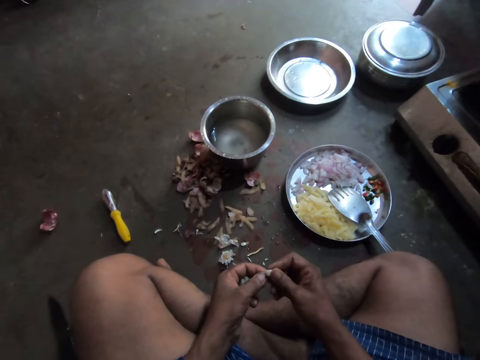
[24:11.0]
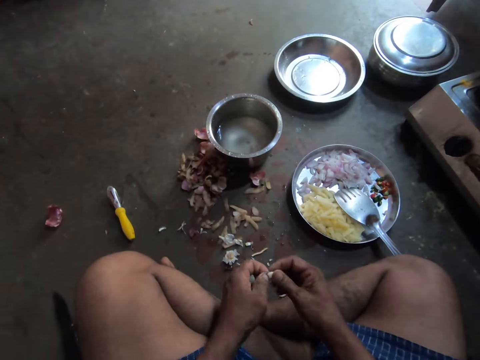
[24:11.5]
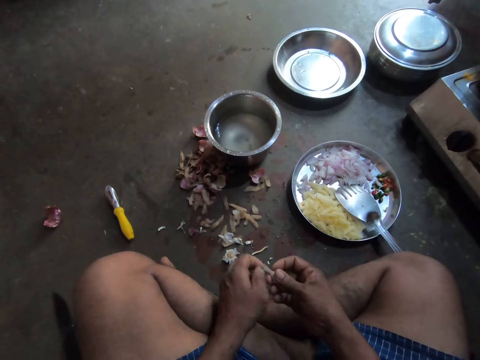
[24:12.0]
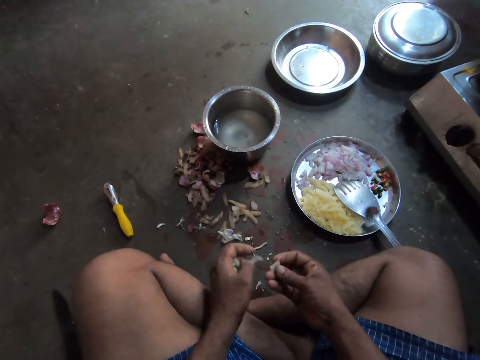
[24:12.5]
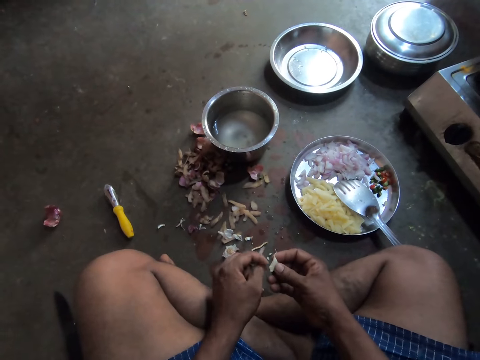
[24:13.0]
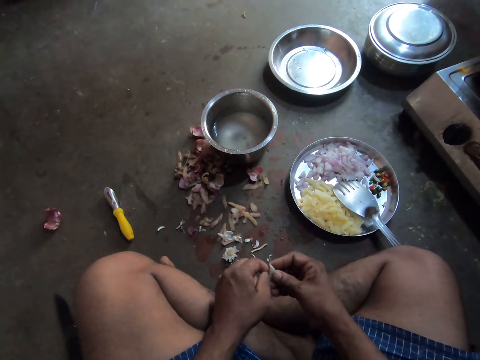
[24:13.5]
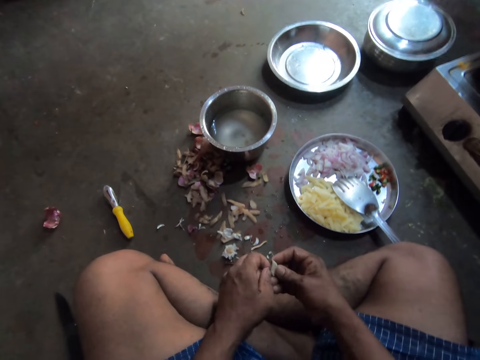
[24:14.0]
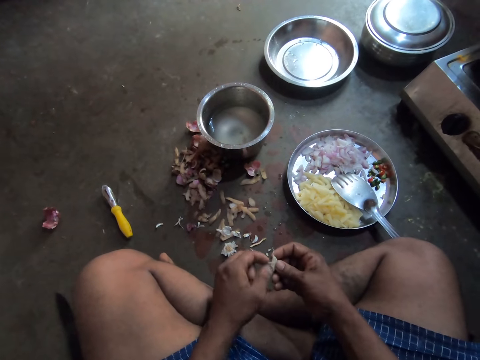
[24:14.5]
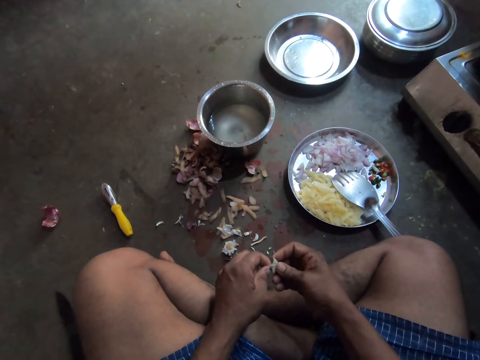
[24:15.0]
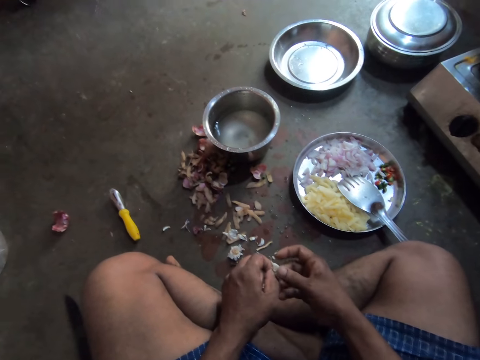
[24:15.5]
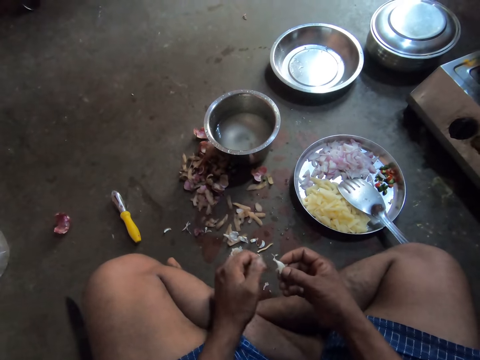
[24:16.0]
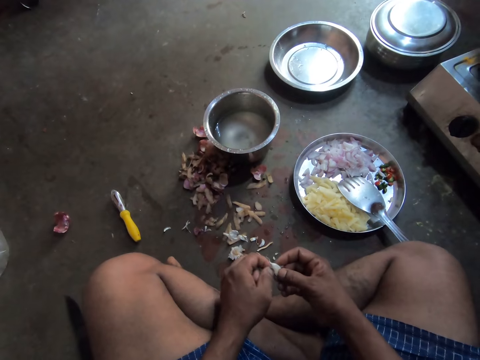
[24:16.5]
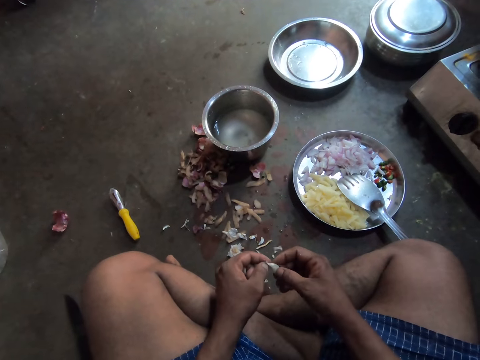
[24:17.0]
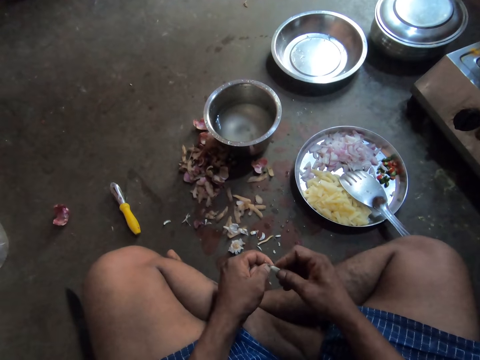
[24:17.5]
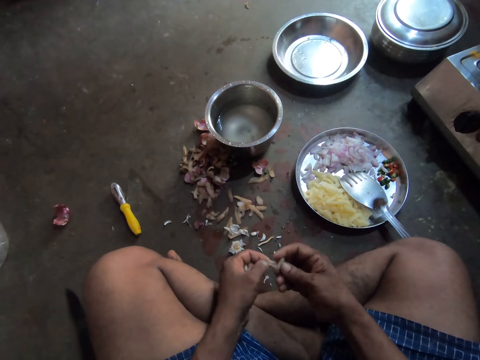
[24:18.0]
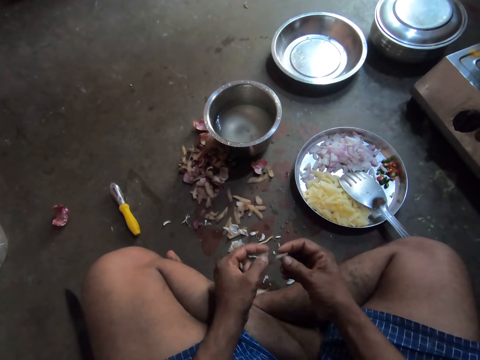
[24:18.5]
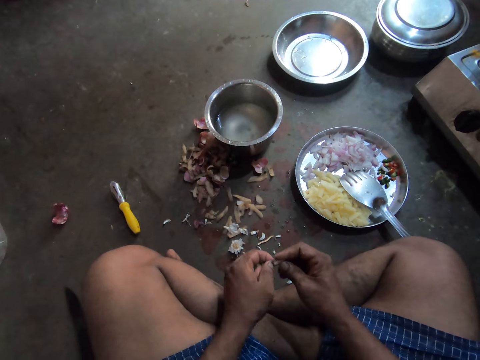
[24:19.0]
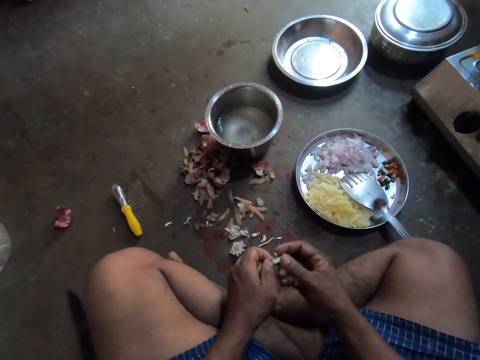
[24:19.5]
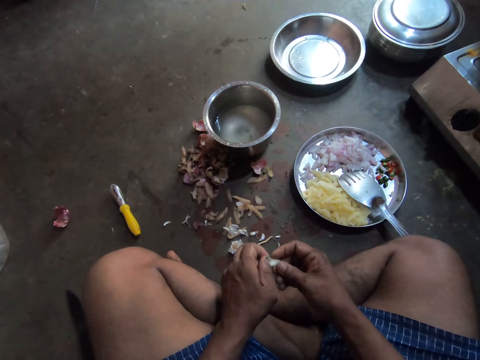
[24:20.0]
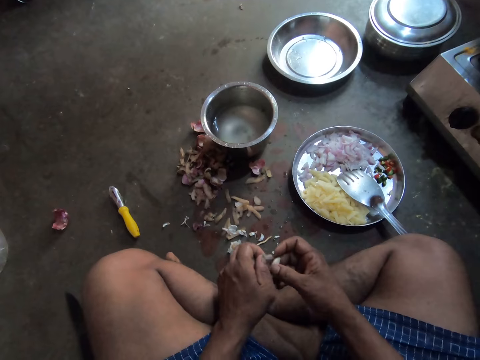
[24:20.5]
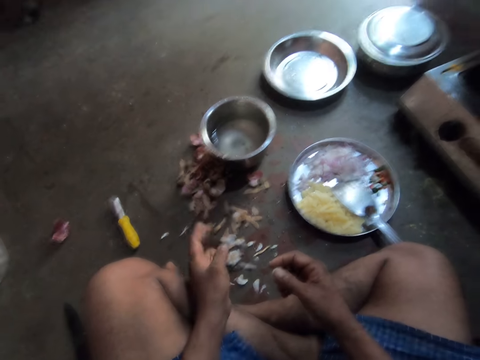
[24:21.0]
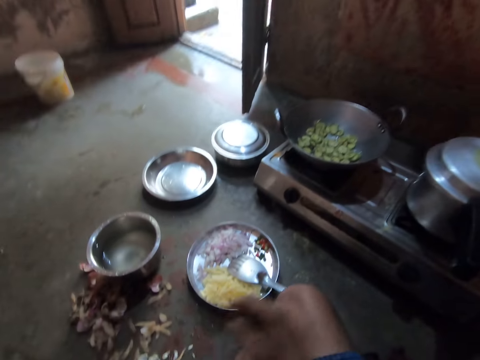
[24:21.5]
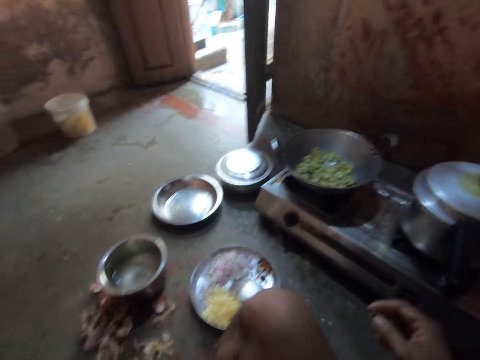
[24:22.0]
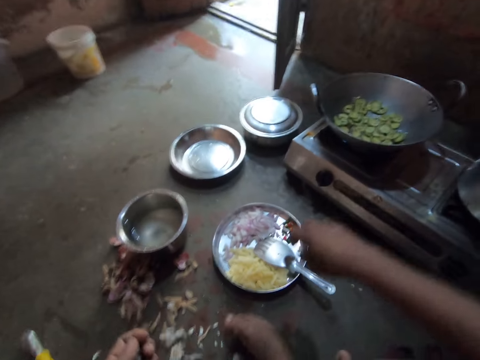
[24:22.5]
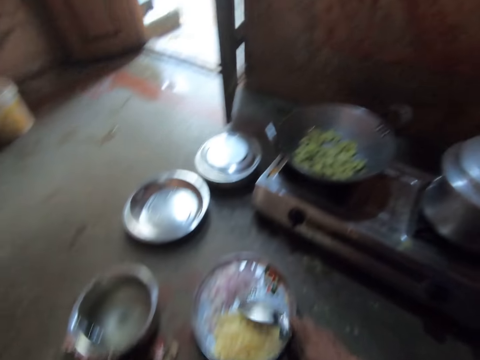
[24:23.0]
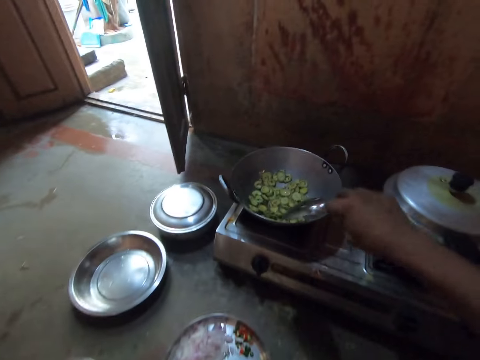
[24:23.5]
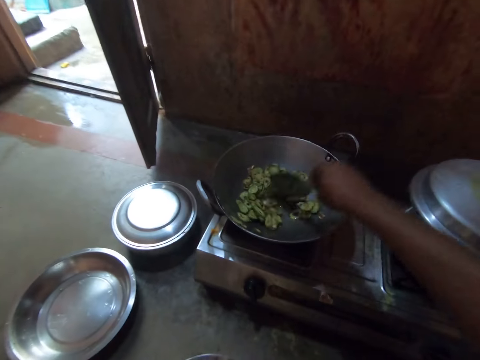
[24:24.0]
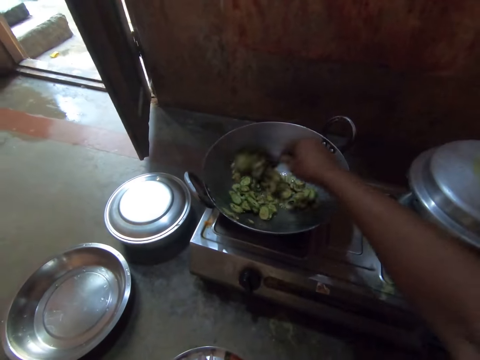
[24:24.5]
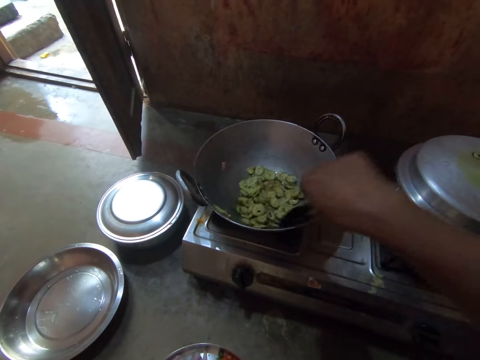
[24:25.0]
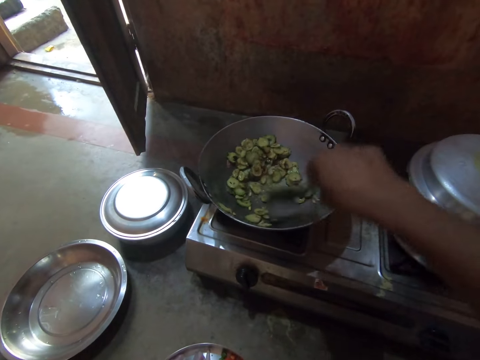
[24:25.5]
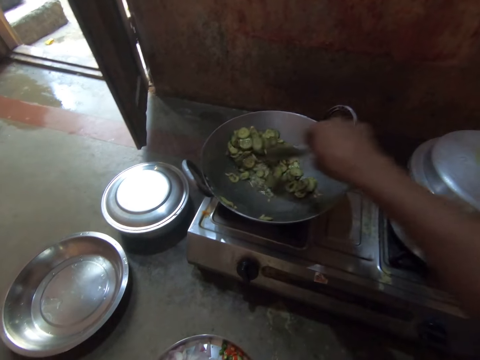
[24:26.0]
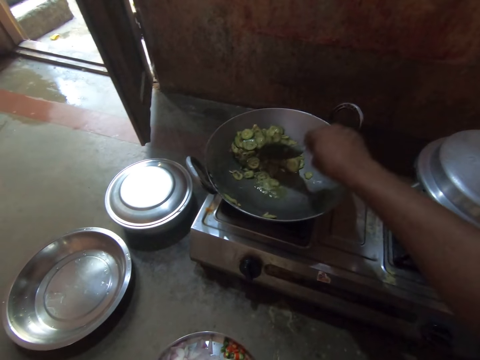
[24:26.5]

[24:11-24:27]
The camera wearer peels the garlic piece skin. He adjusts his sitting position. He picks up the steel flat cooking spoon. He stirs the chopped vegetables in the deep frying pan with the spoon.

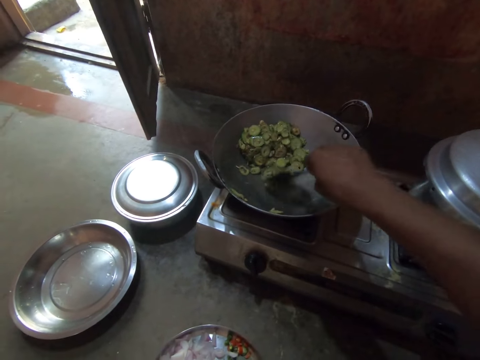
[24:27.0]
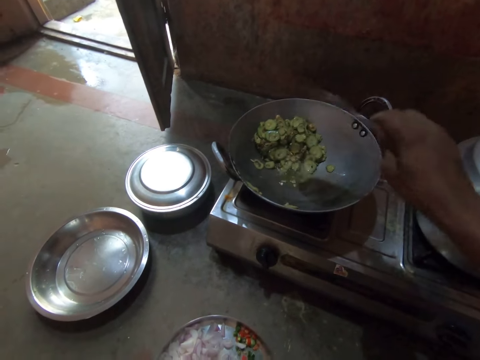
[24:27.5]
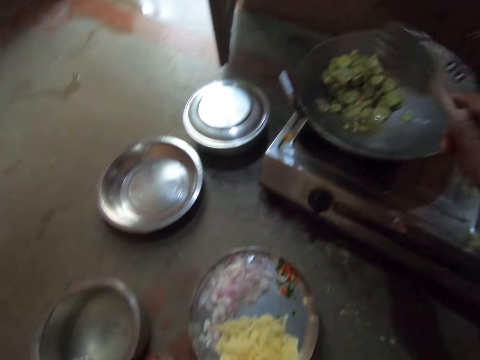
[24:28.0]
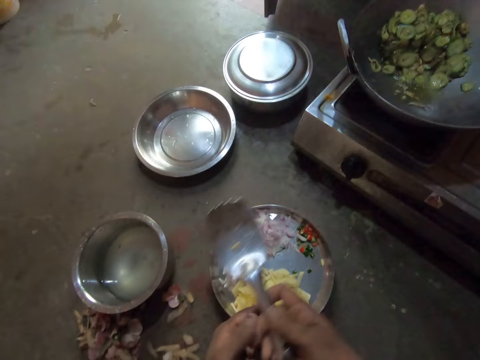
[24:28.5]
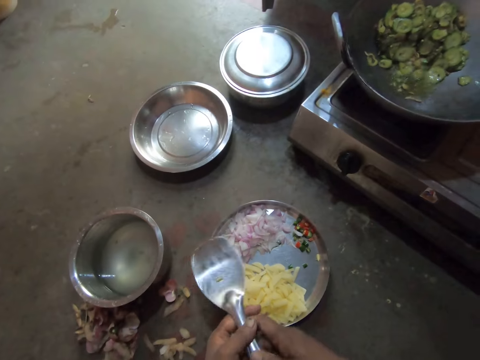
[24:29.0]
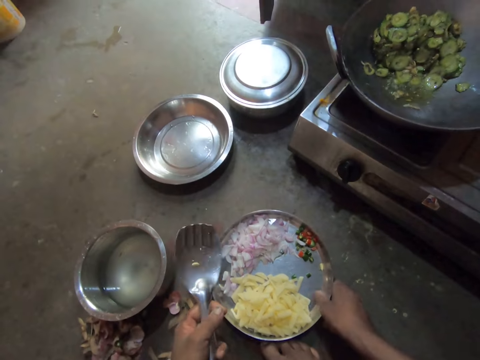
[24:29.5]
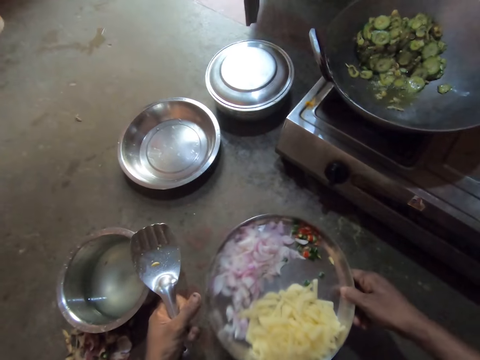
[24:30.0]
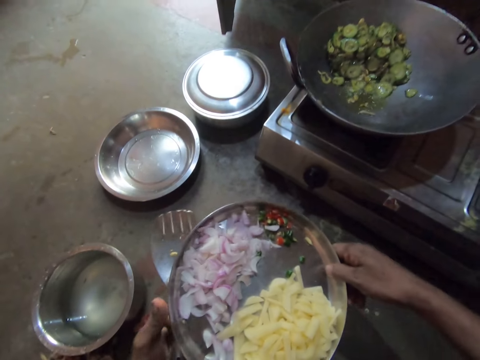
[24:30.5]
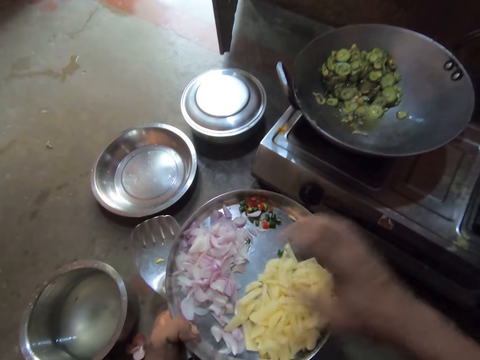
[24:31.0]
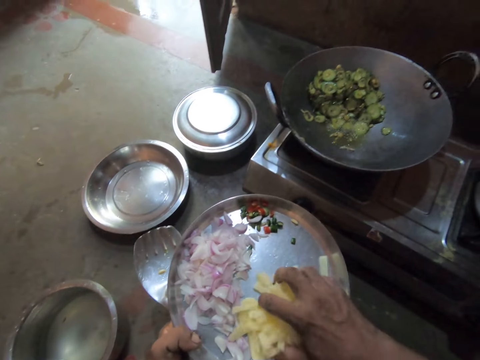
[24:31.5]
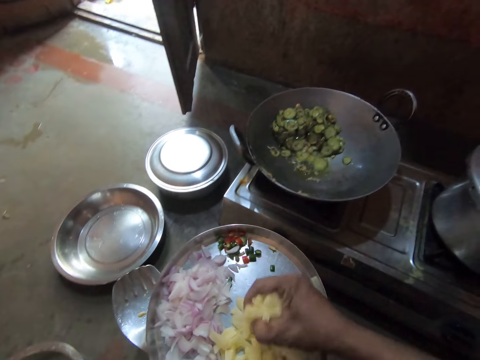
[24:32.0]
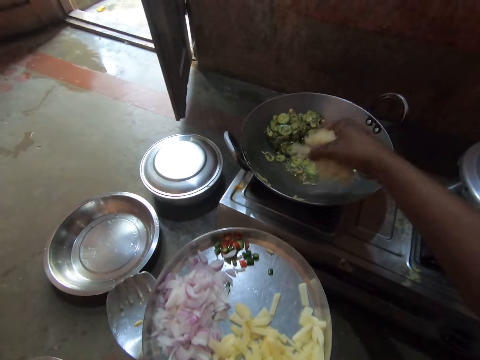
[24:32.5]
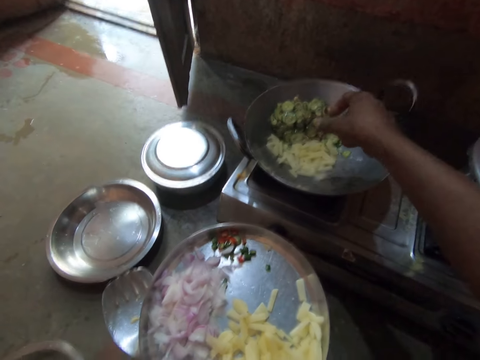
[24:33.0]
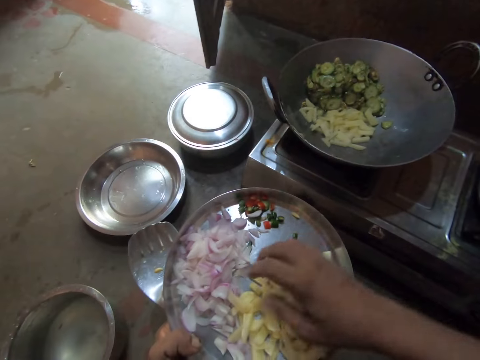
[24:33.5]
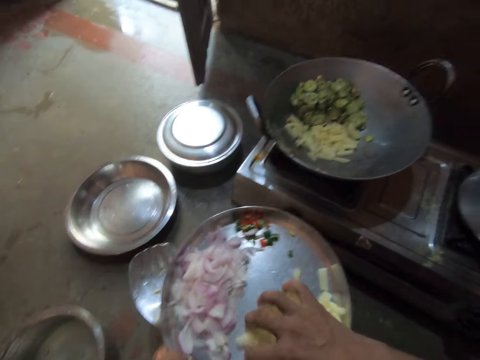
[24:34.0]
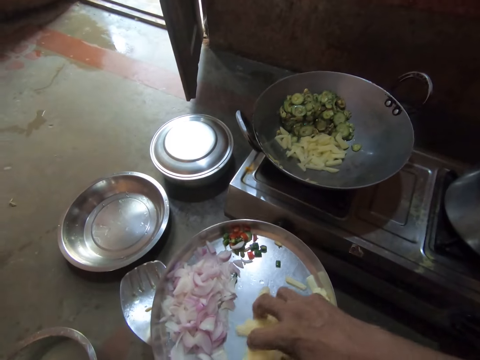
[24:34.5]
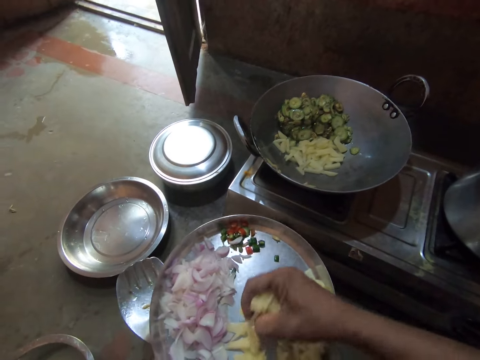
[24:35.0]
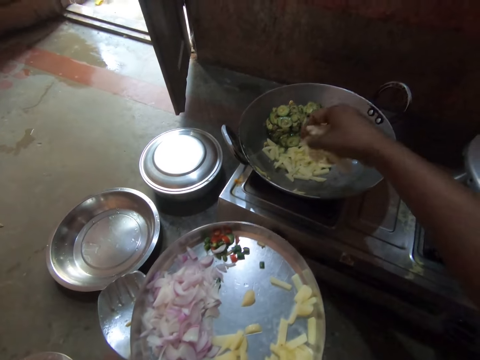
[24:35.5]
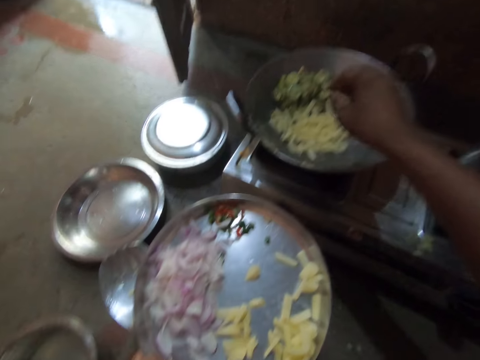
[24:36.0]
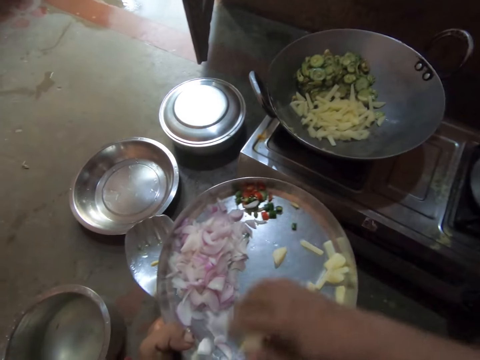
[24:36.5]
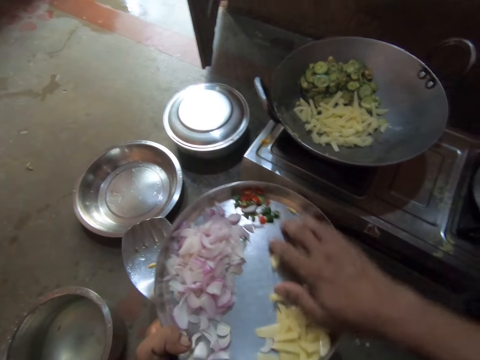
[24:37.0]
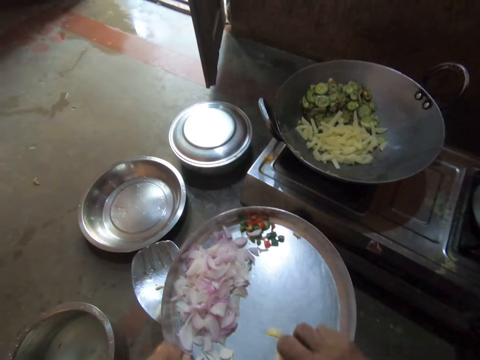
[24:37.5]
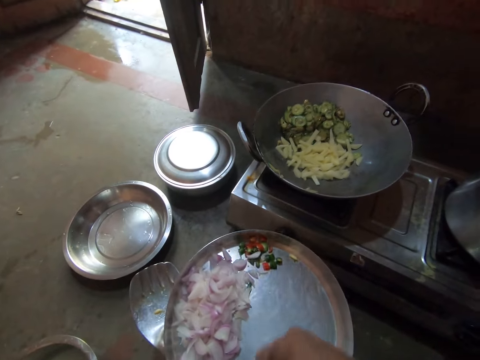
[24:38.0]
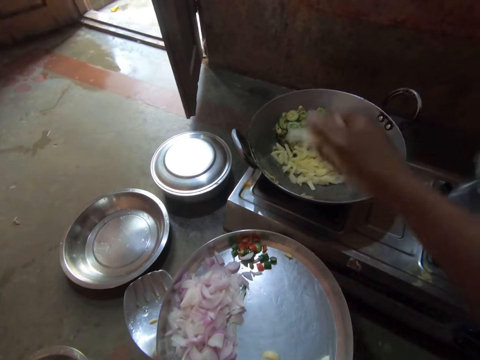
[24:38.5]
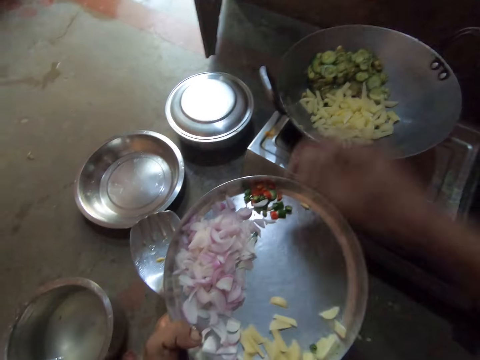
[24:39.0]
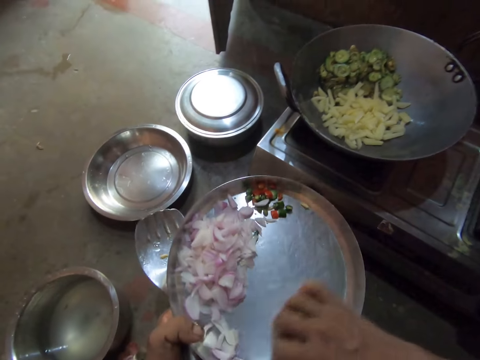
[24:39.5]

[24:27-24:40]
The camera wearer shakes the spoon. He places the spoon in his left hand. He picks up the round tray. He places the round tray in his left hand. He serves the potatoes into the deep frying pan with his hand. He picks up the sliced potatoes. He picks up the sliced potatoes and puts the chopped potatoes in the deep frying pan. He picks up the sliced potatoes and puts the chopped potatoes in the deep frying pan.
